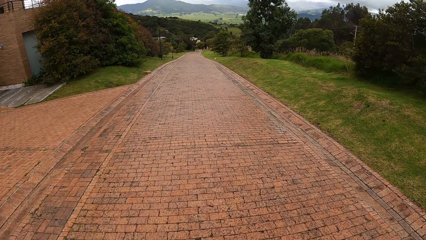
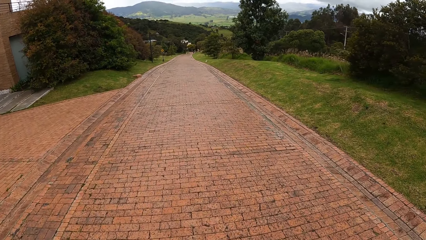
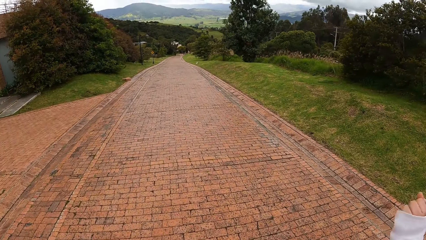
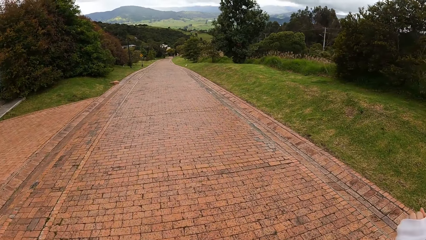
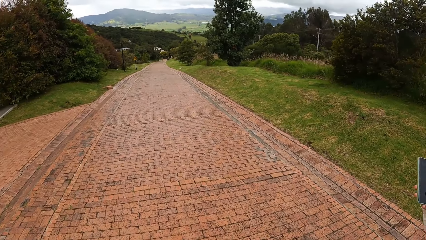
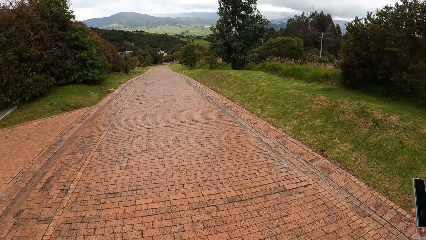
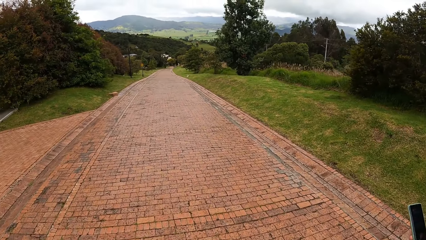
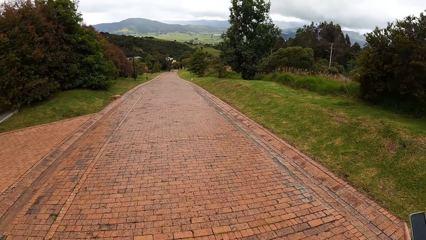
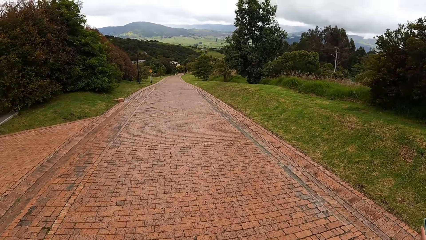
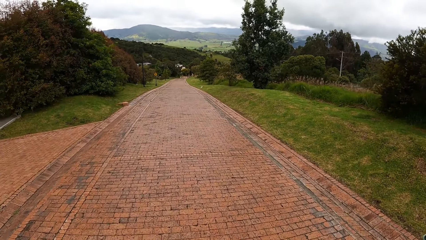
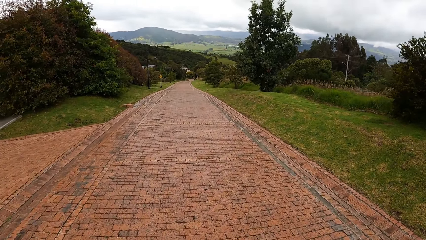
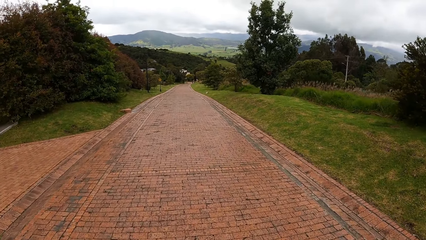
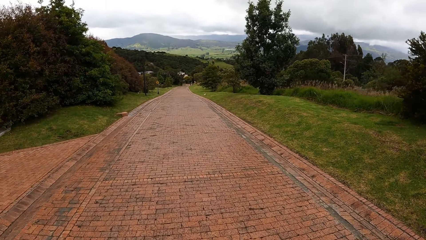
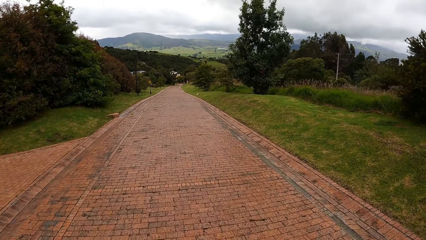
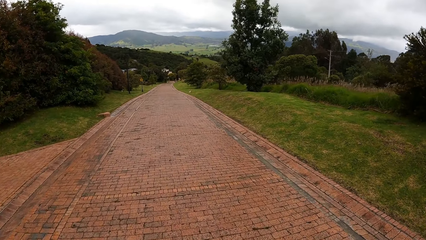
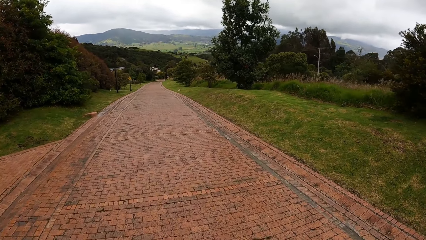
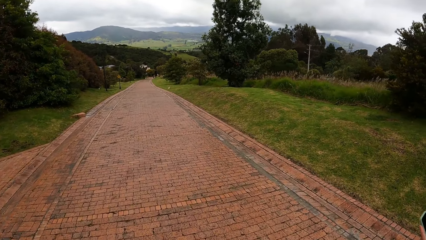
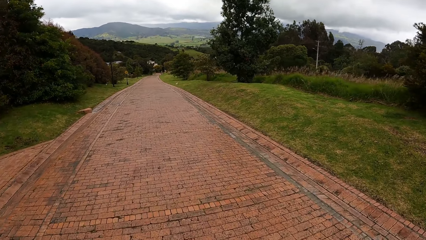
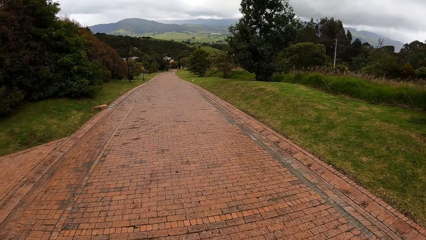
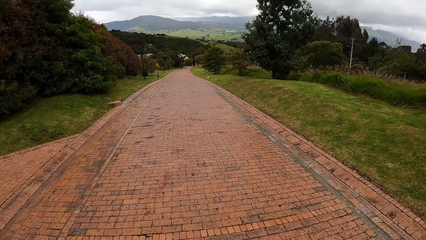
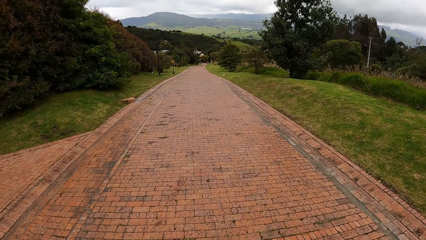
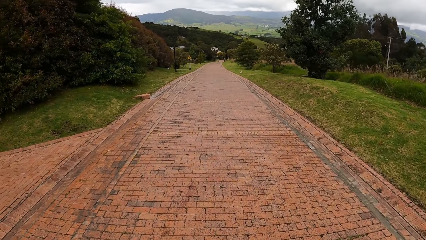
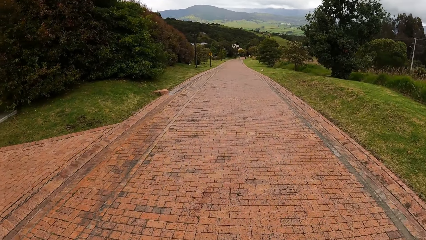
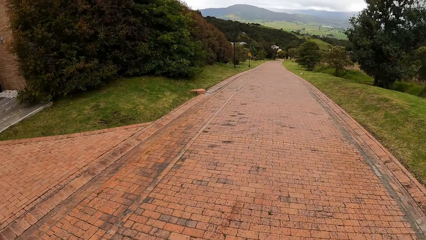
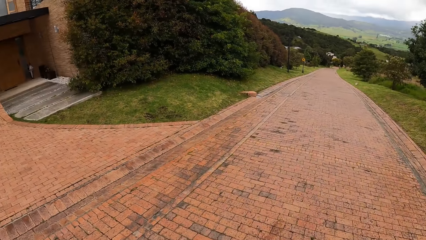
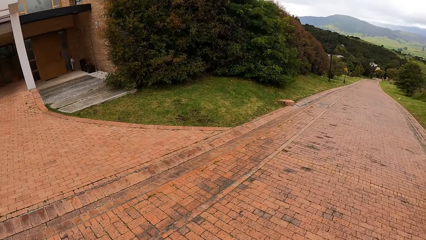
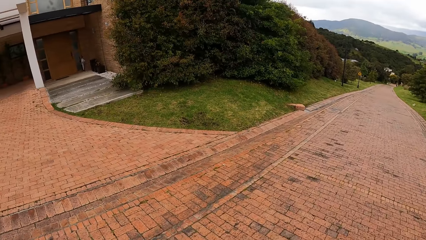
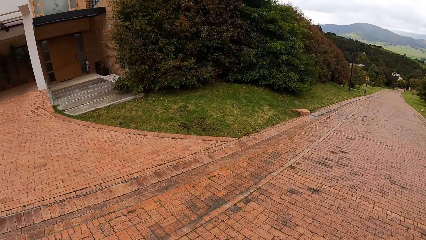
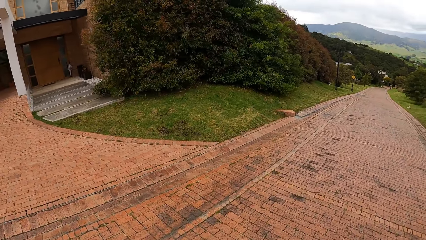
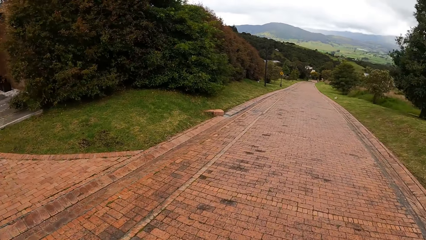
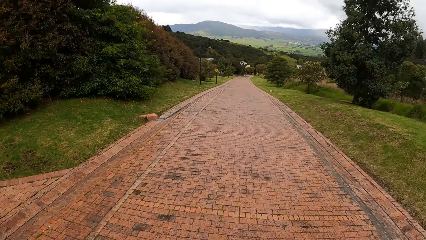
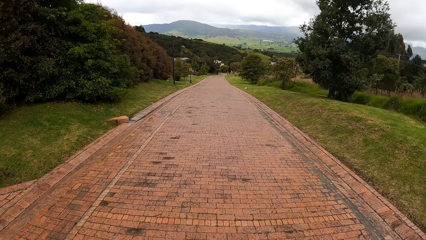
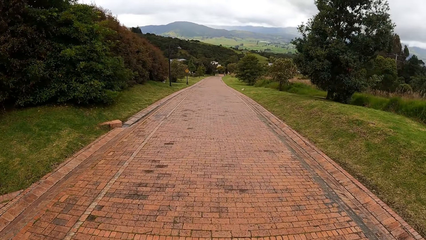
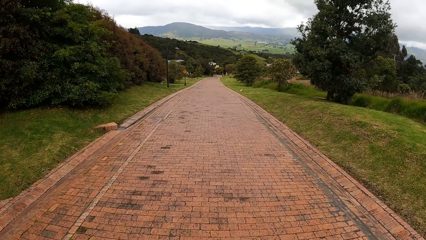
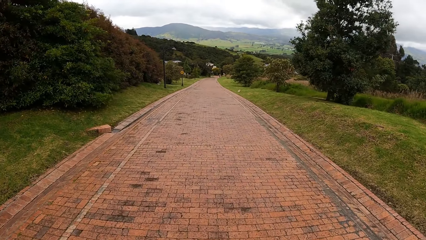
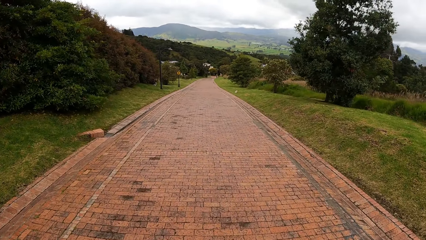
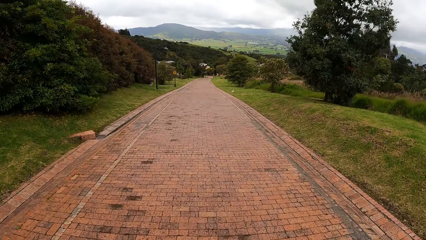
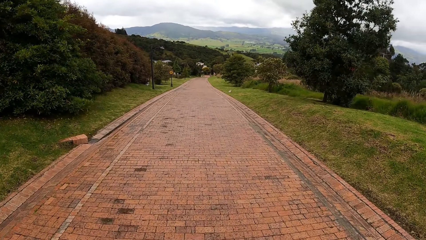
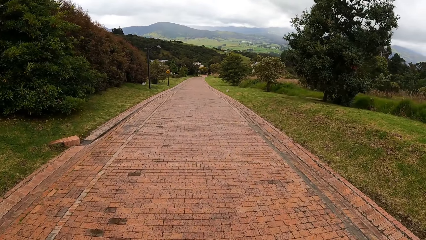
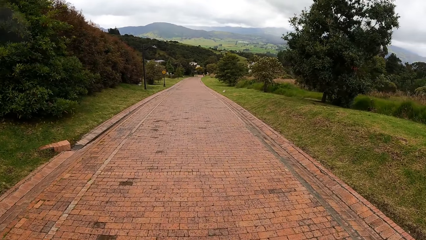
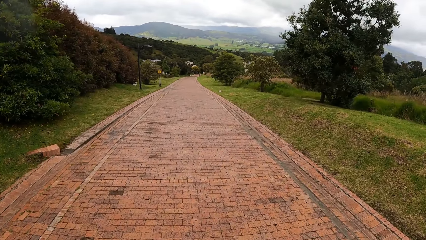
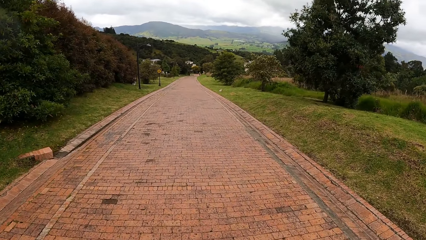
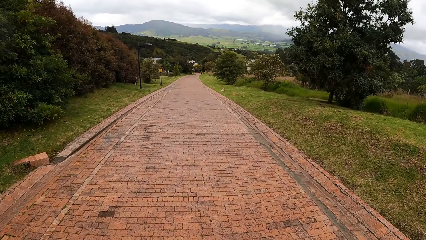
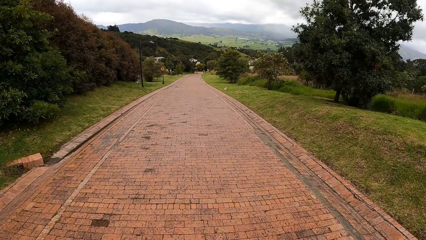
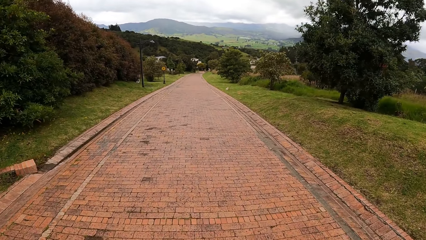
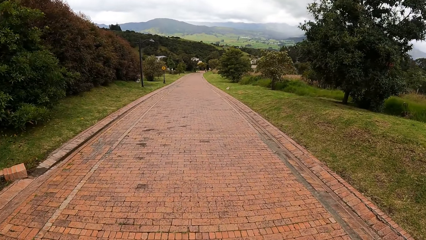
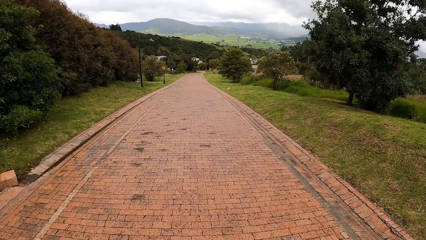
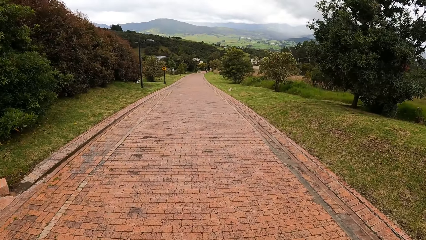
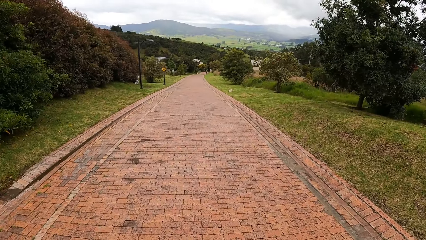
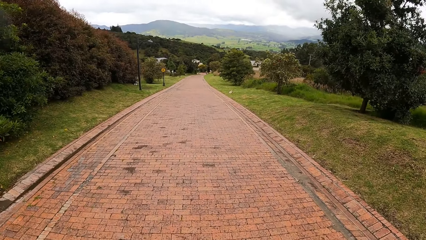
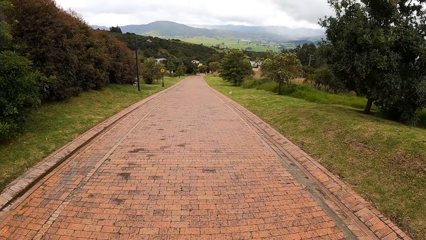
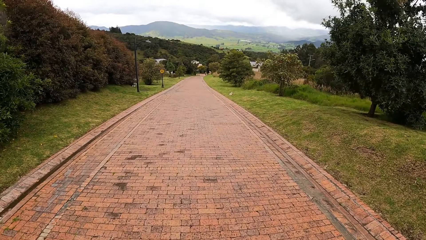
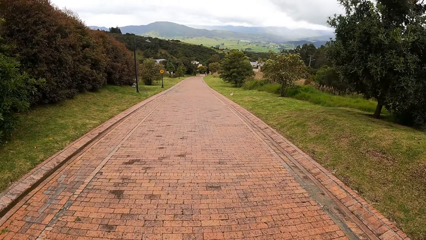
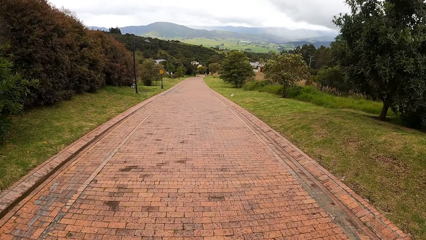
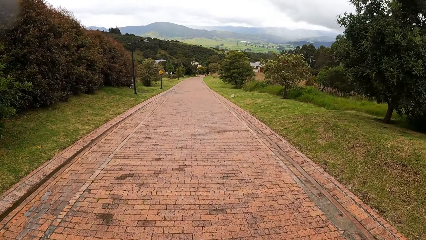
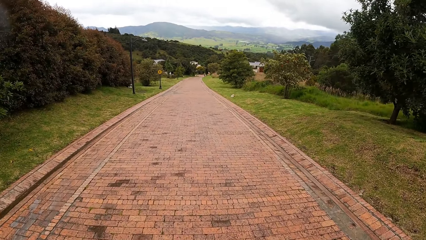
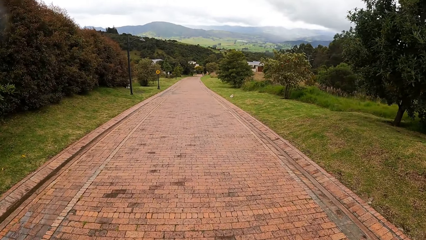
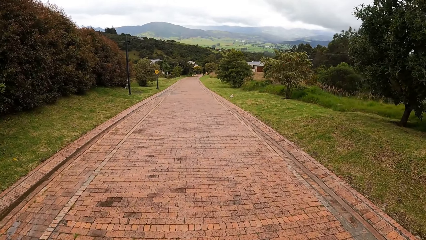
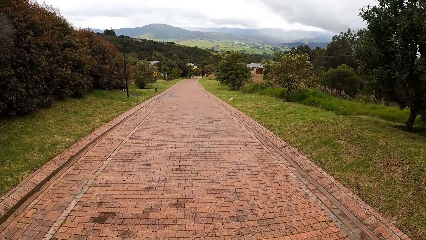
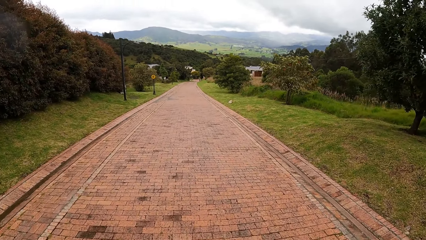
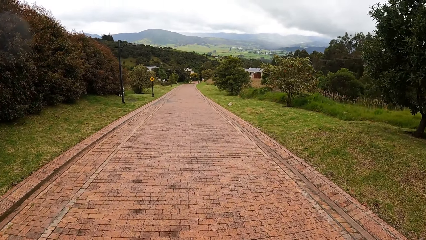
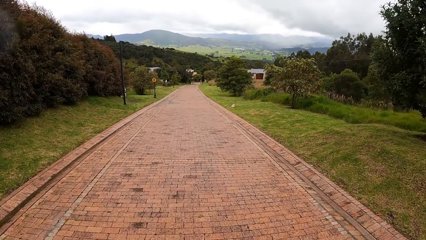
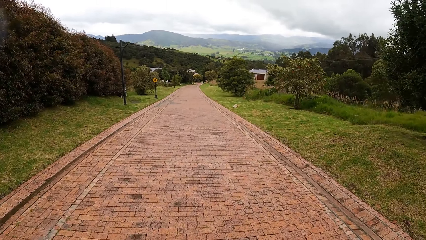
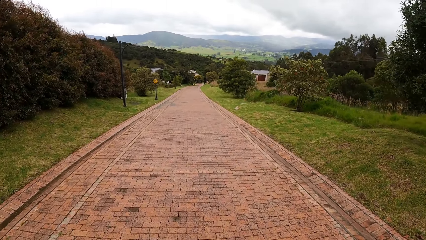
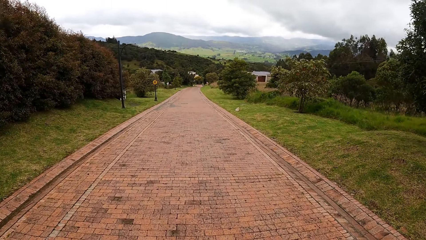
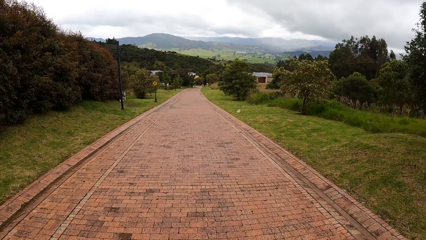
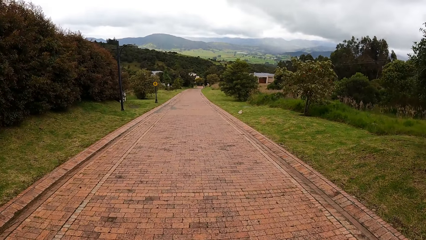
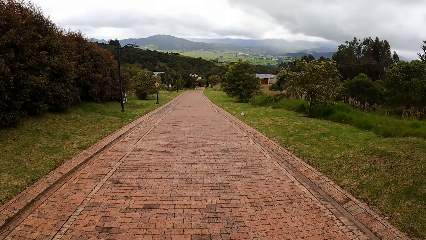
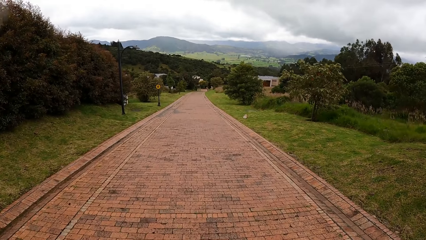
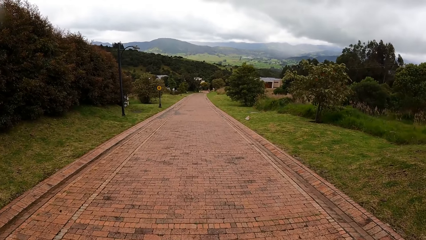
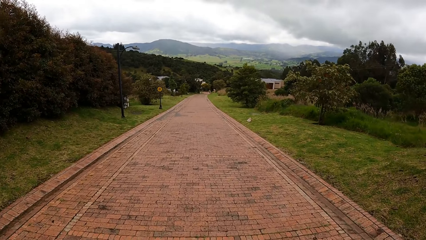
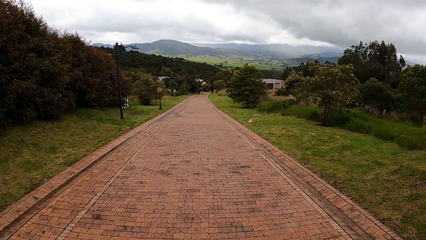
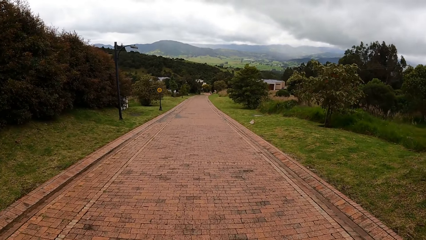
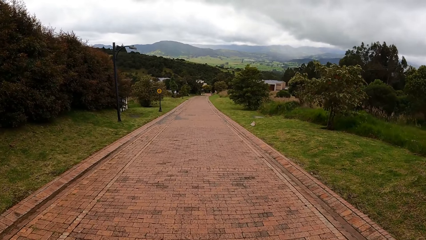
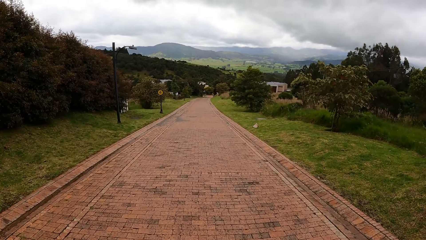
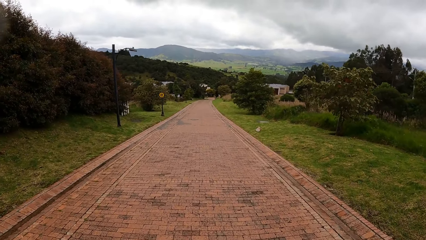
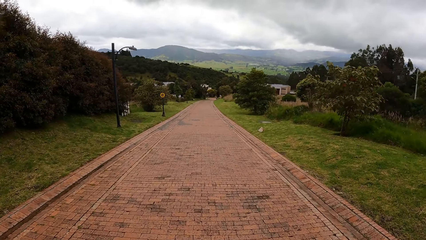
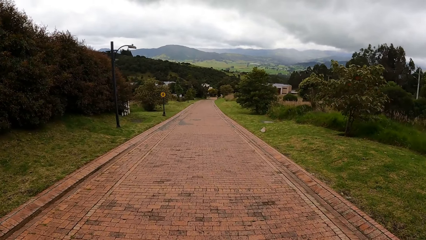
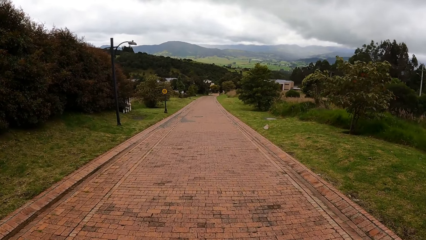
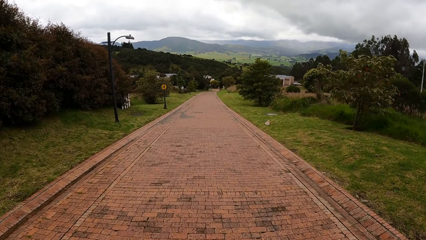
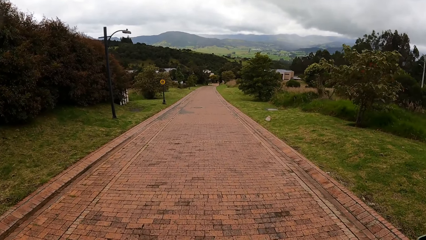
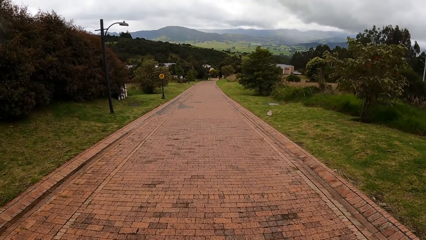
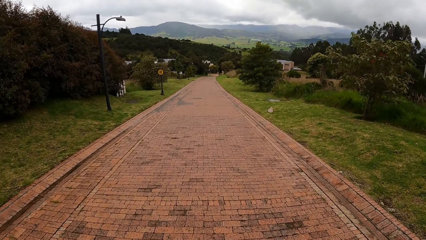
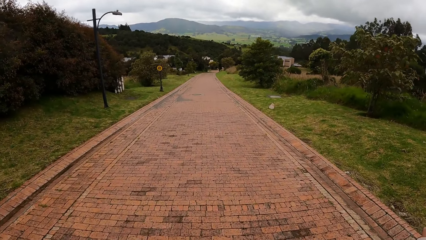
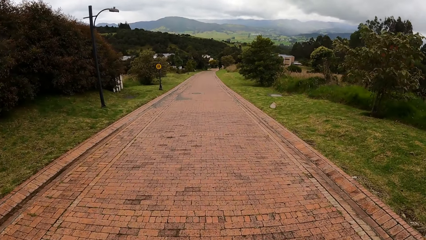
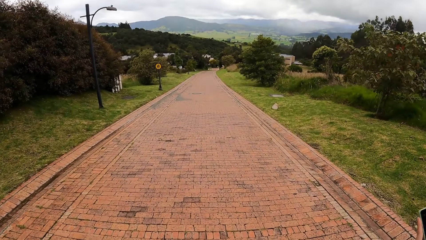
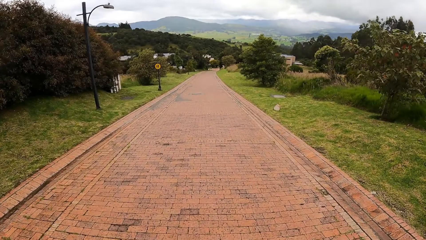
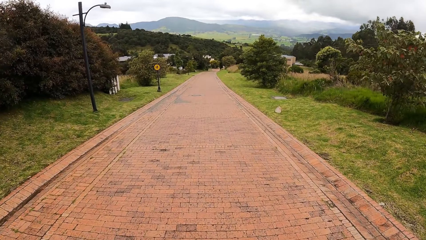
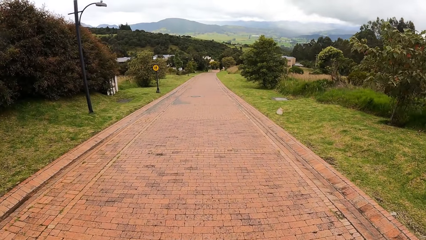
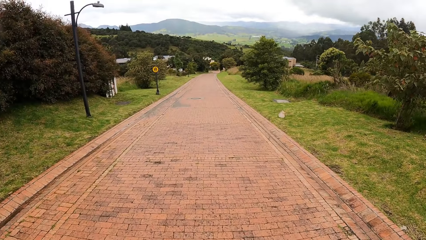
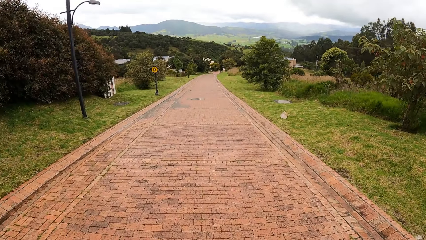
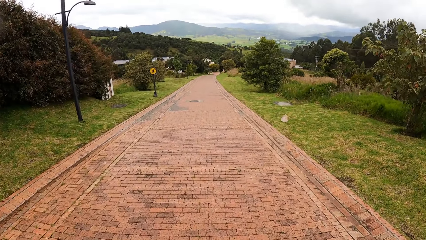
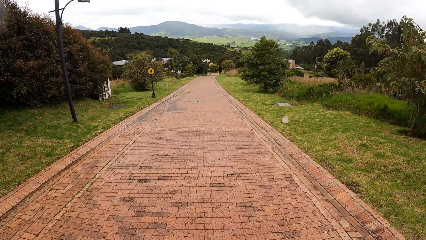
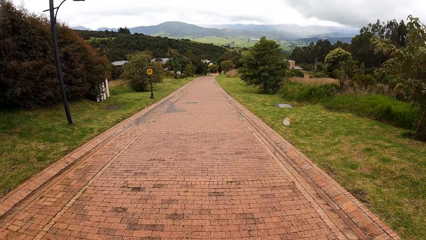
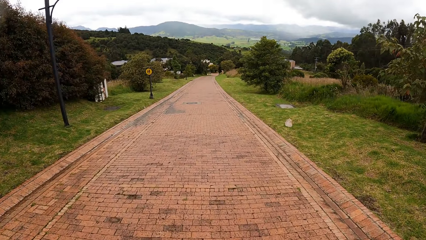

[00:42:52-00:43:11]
The woman touches her face with her left hand. She holds the phone with both hands. The camera wearer looks around the field. They walk on the road.
